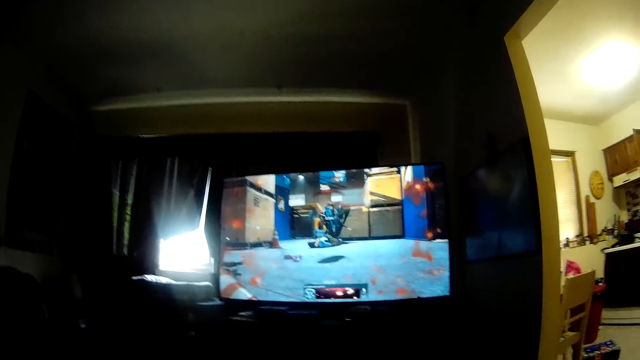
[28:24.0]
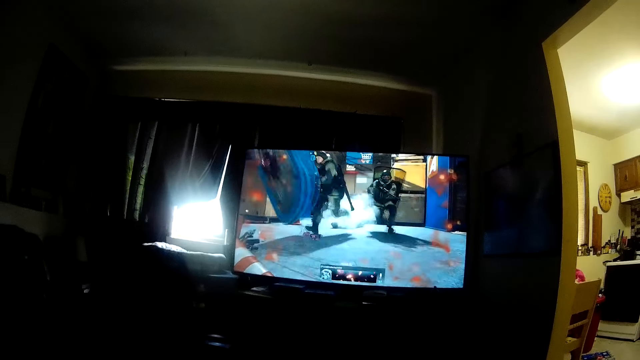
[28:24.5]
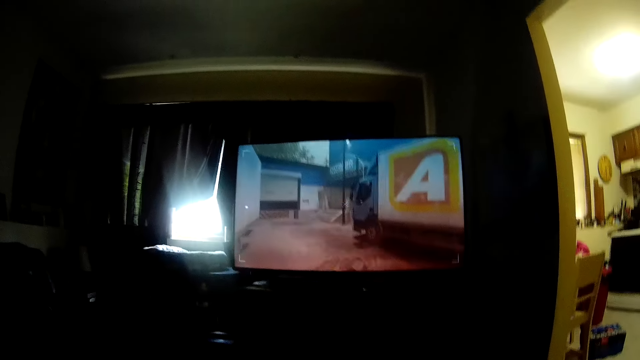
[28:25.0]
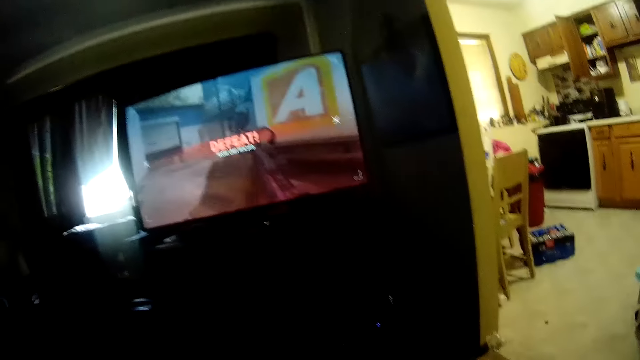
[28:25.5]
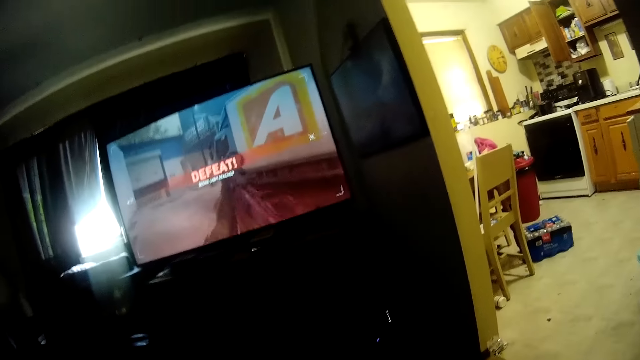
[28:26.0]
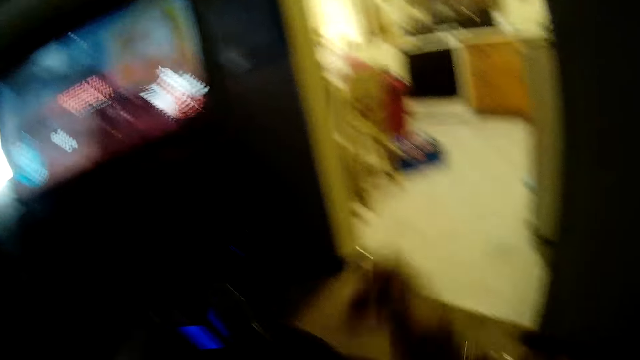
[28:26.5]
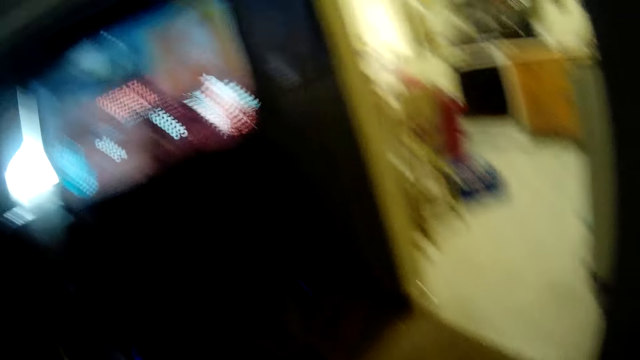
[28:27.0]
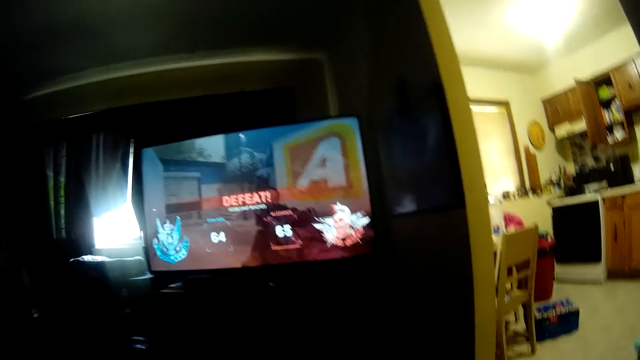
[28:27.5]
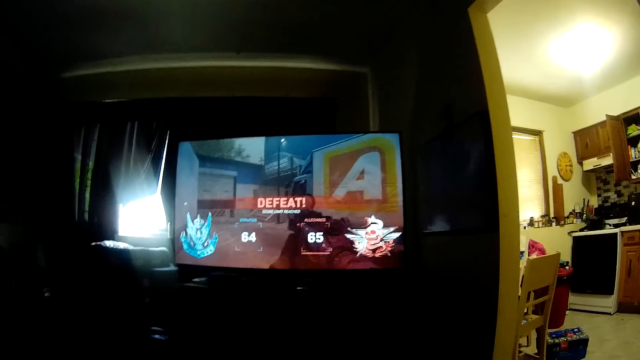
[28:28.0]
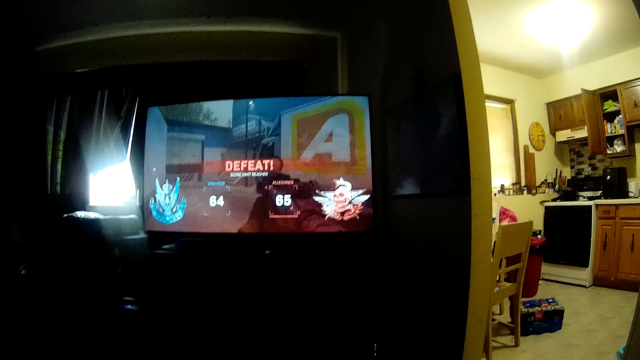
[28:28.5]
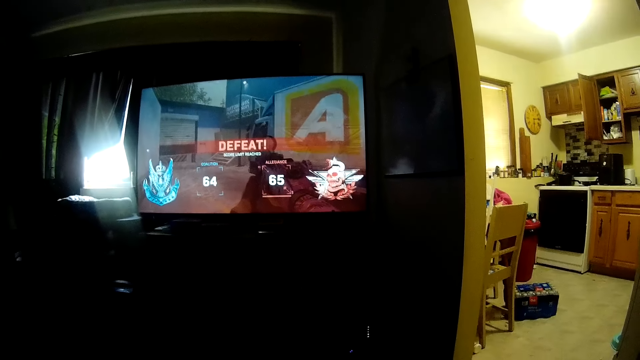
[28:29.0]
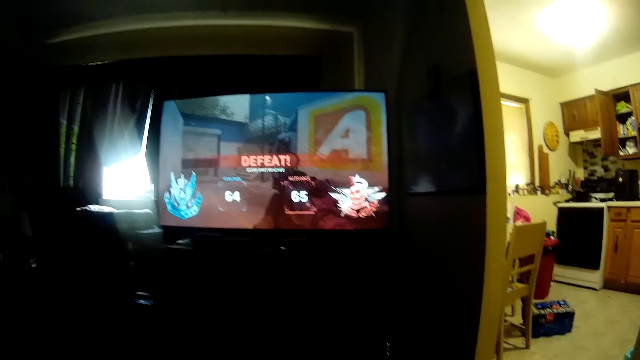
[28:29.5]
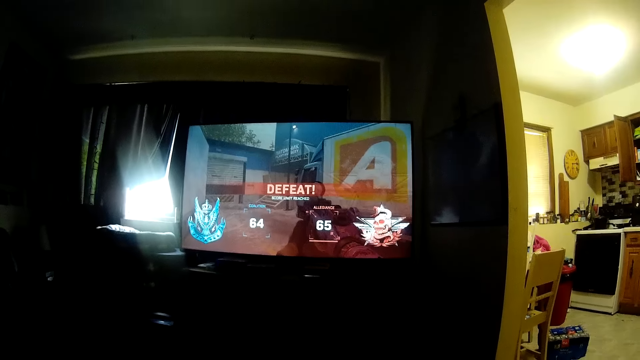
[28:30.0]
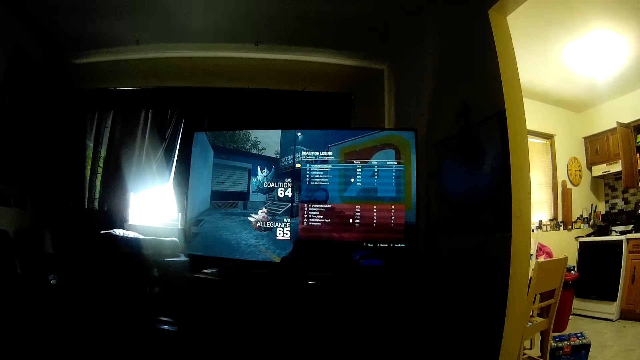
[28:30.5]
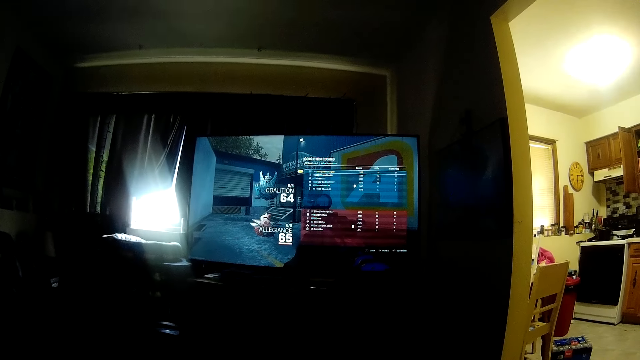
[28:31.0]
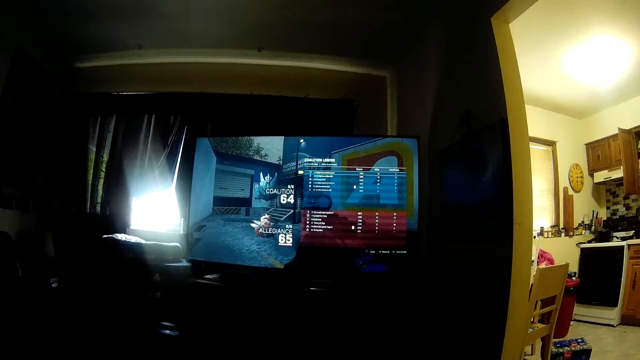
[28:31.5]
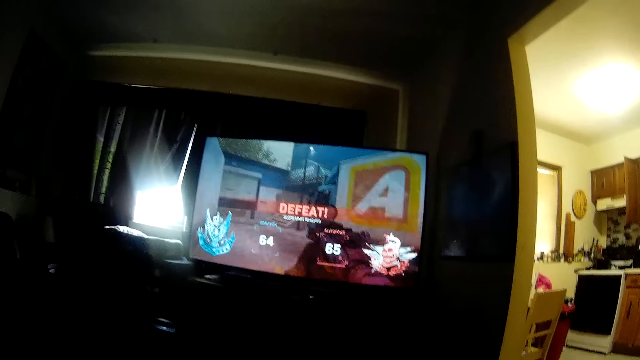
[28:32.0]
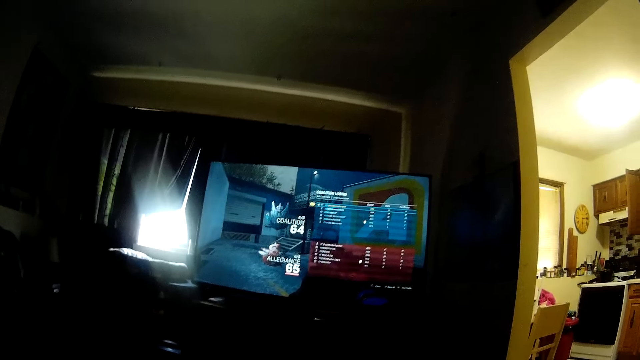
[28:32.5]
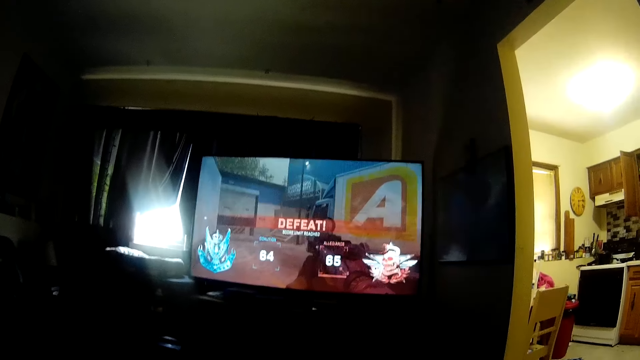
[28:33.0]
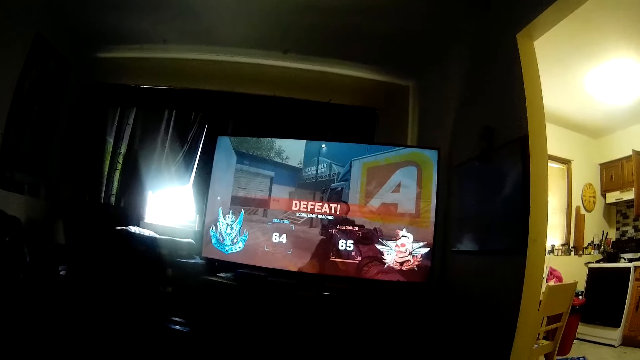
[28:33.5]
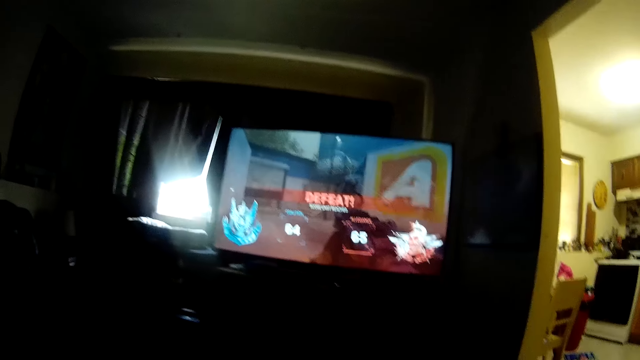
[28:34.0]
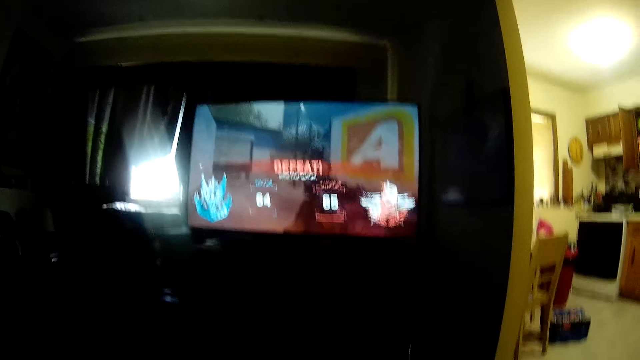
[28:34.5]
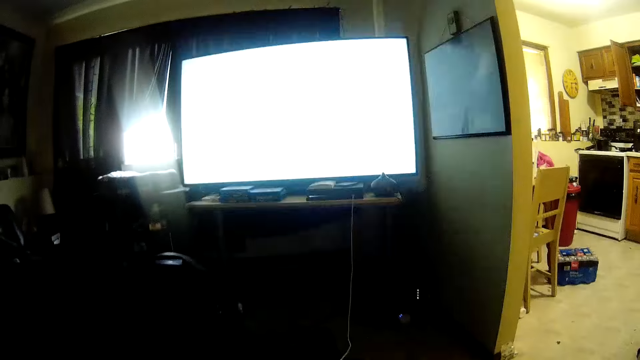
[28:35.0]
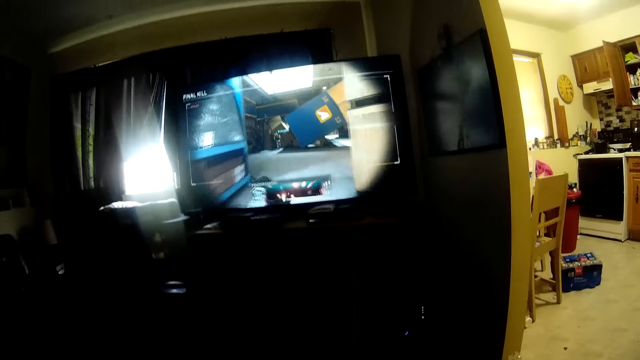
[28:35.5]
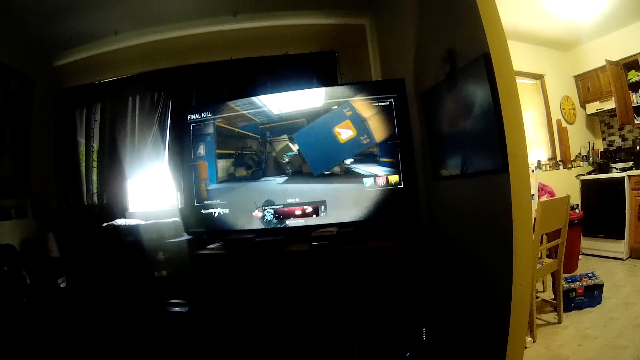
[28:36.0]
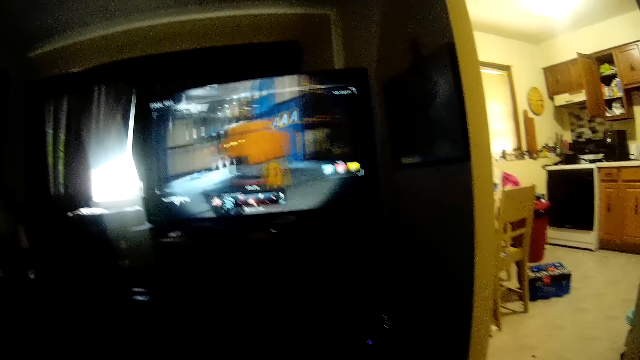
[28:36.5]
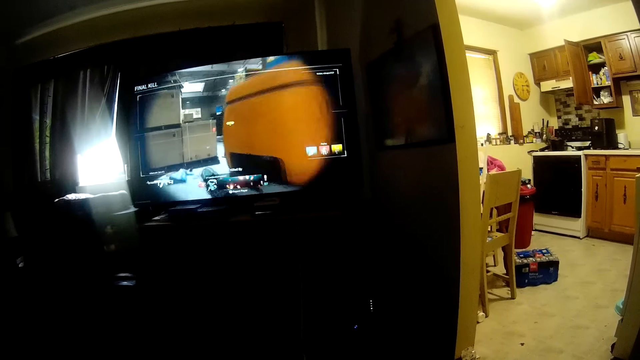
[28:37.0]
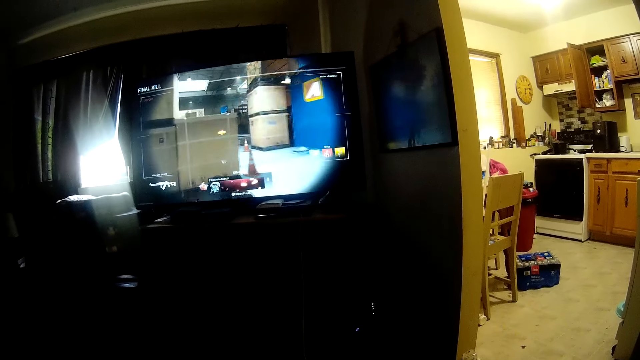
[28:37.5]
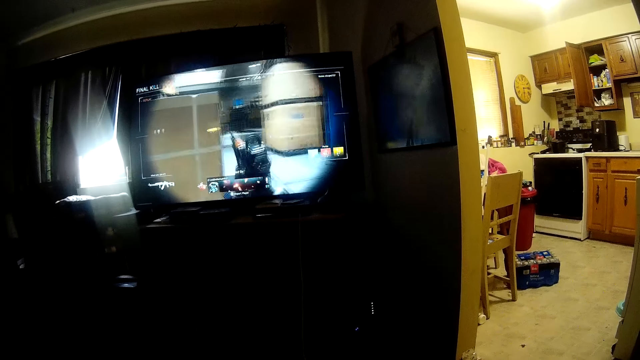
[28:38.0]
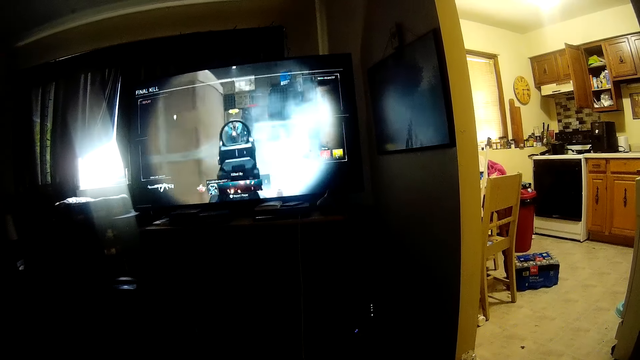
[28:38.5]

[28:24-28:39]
The camera wearer looks around the room. They stretch a hand. They operate a screen. They play a video game.

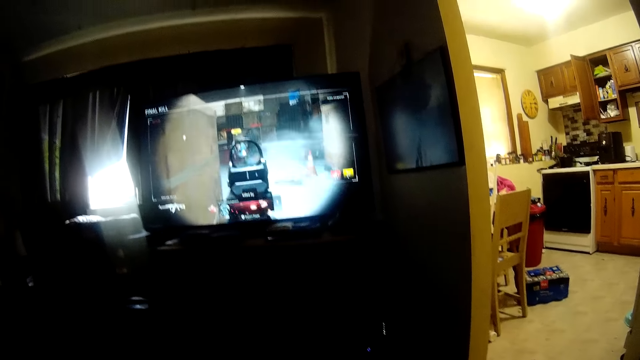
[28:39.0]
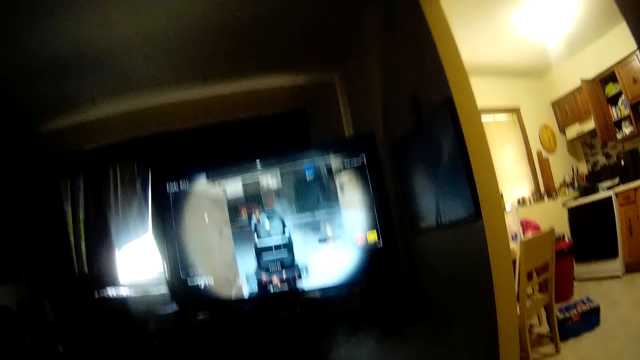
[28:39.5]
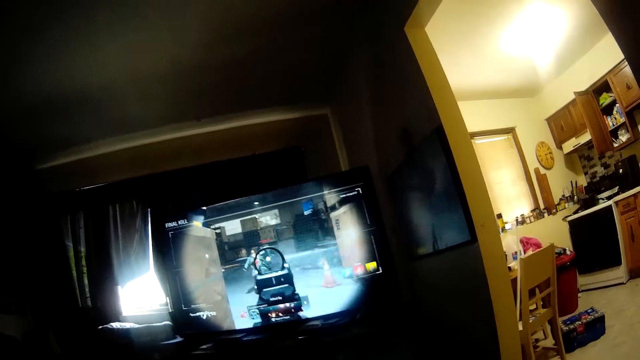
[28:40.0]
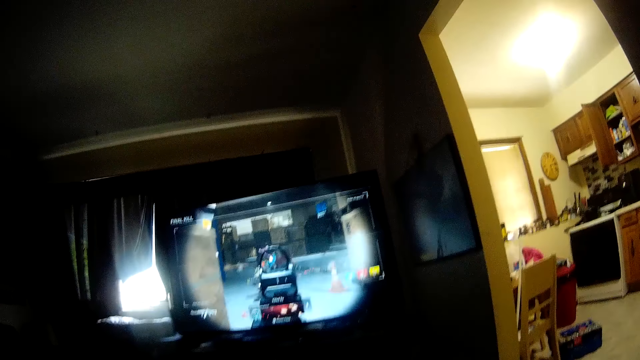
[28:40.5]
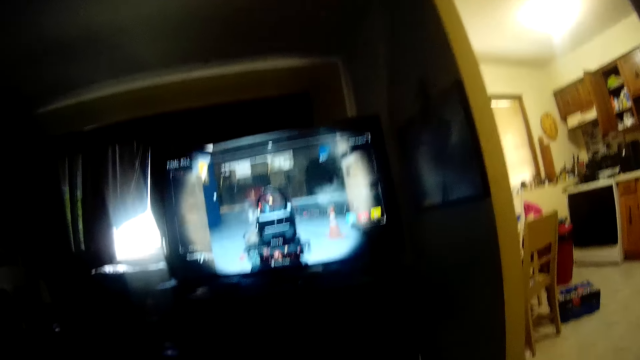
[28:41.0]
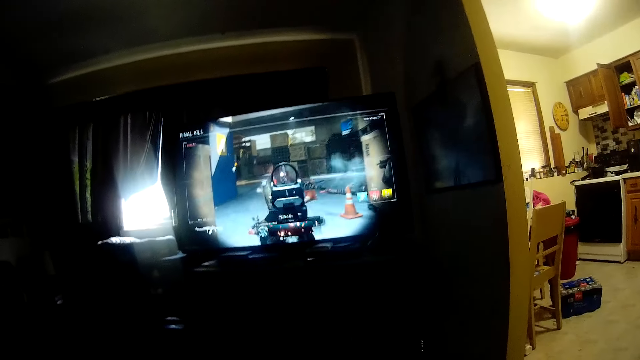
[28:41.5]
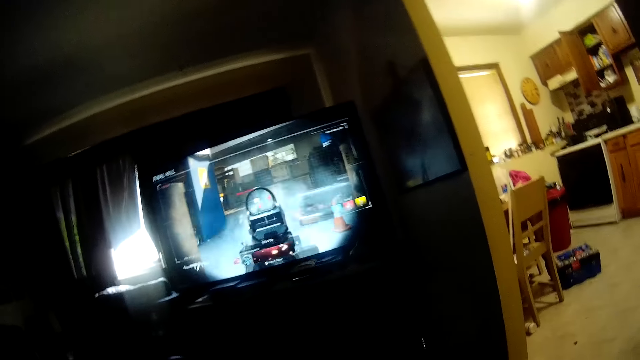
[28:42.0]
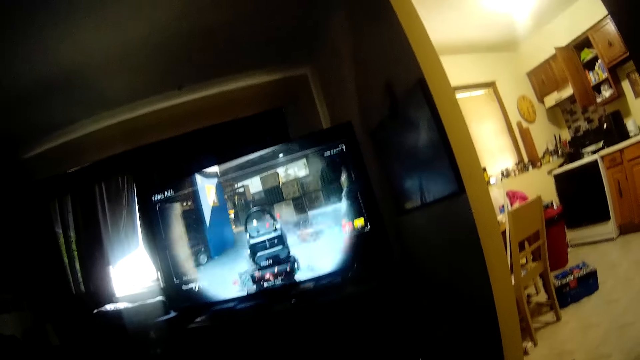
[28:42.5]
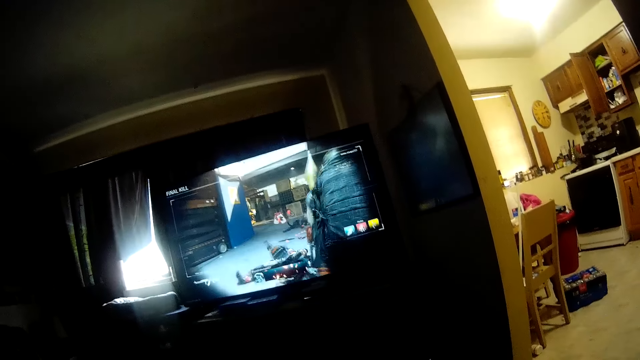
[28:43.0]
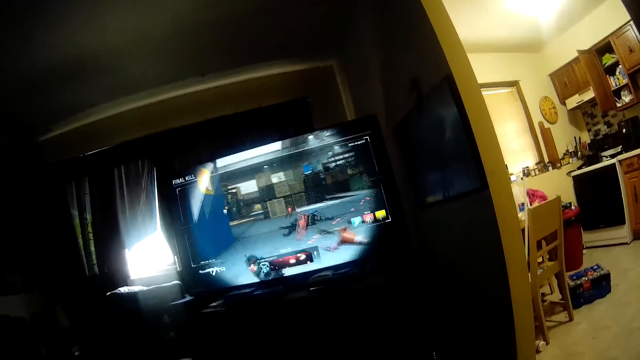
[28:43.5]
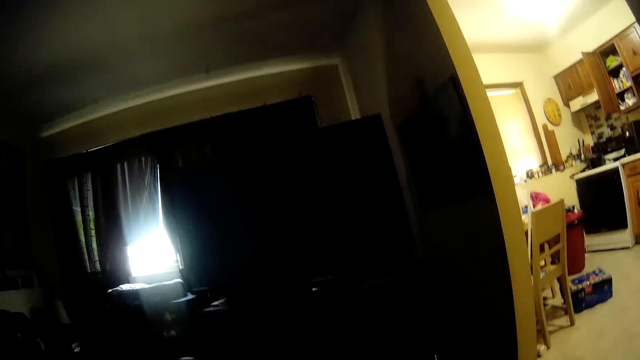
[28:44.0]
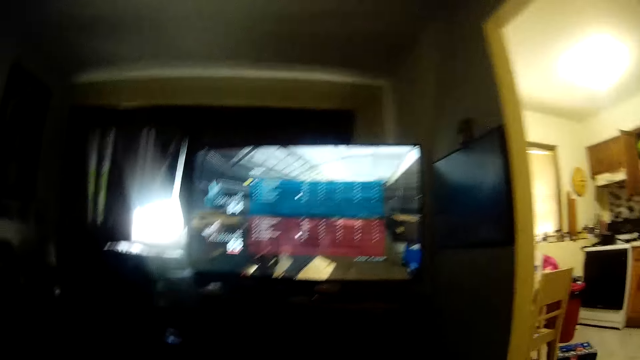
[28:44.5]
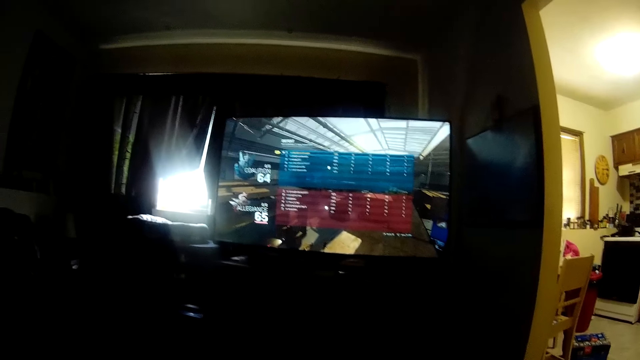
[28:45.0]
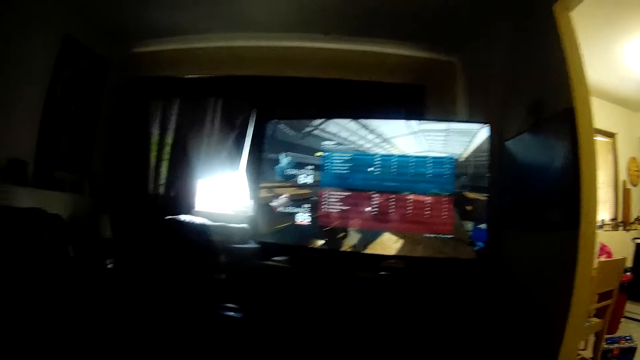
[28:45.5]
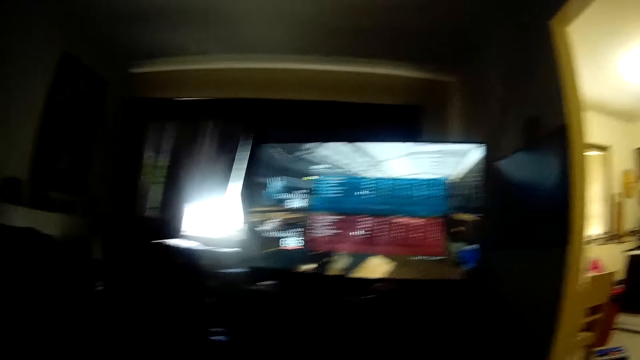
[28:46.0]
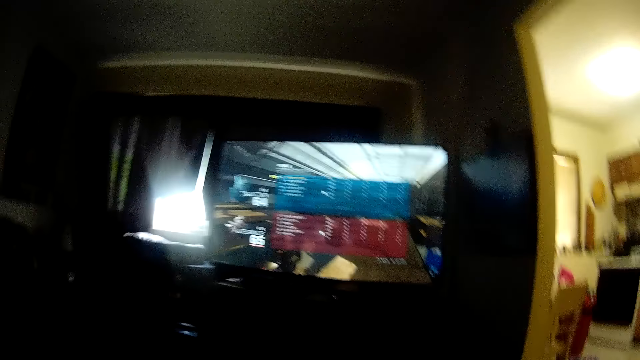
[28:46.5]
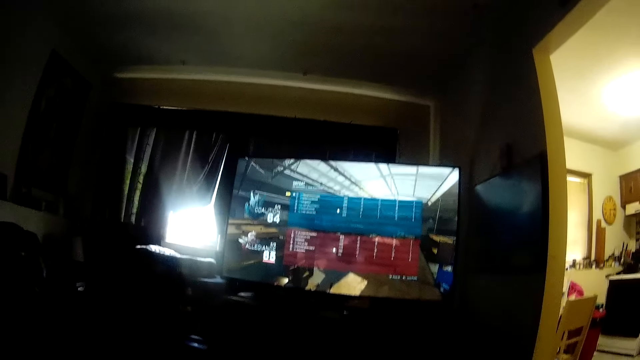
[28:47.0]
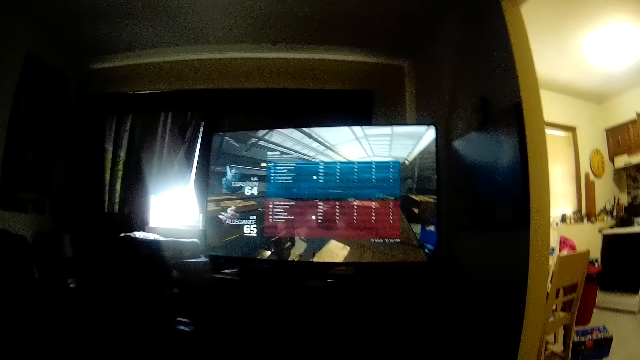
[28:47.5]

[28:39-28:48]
The camera wearer looks at the screen.
